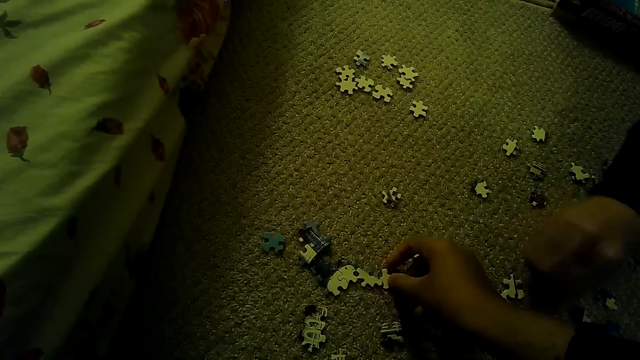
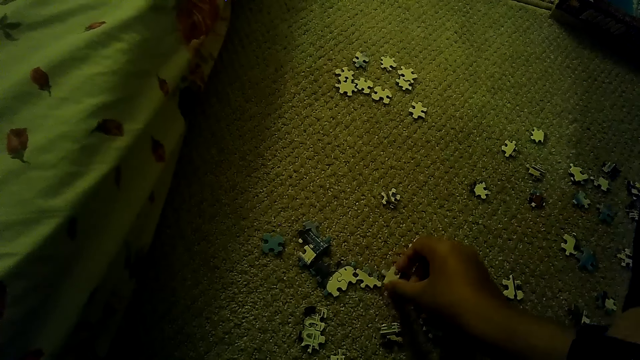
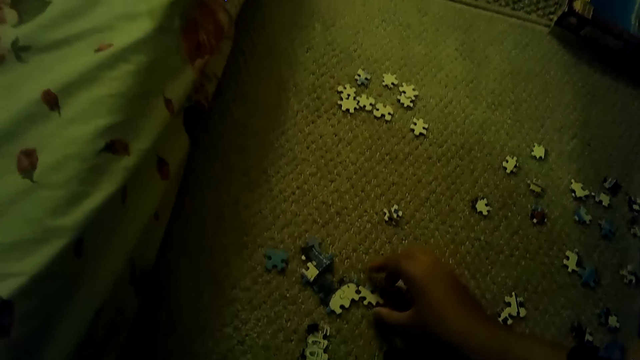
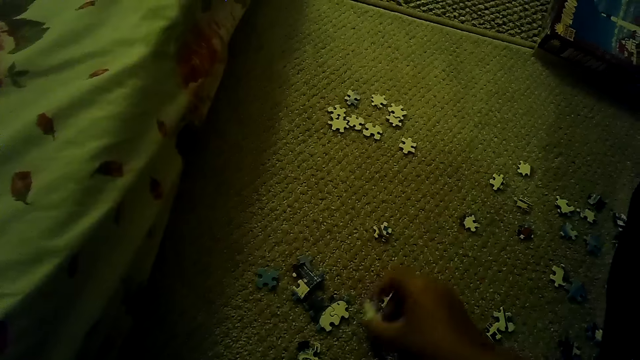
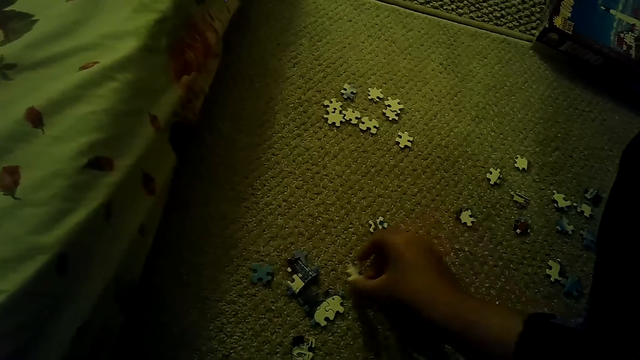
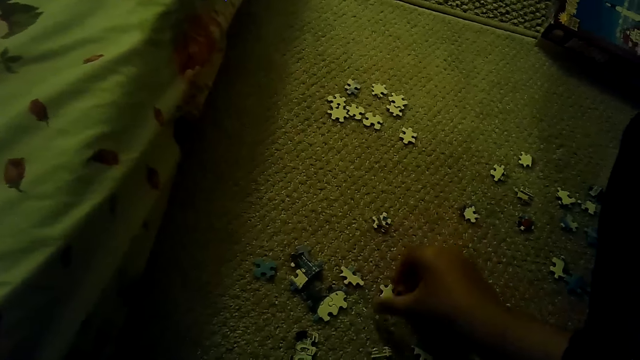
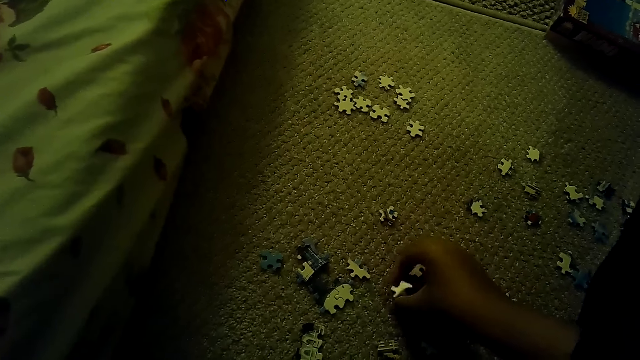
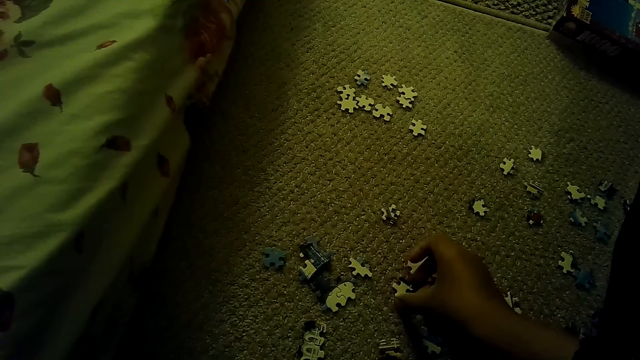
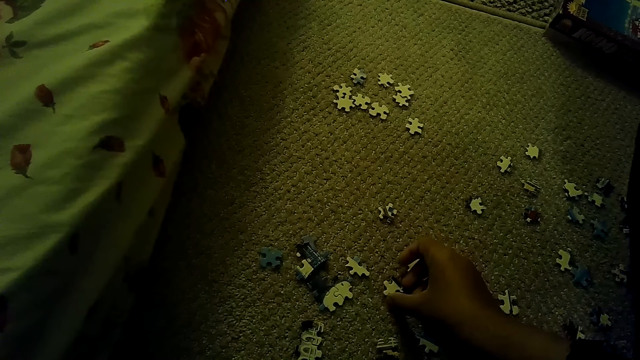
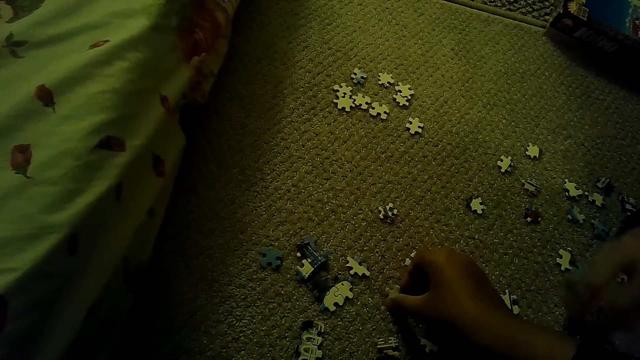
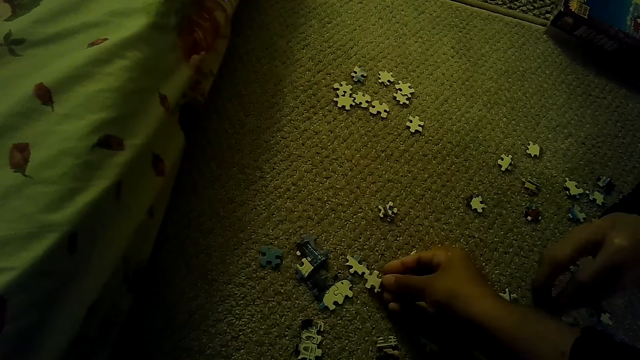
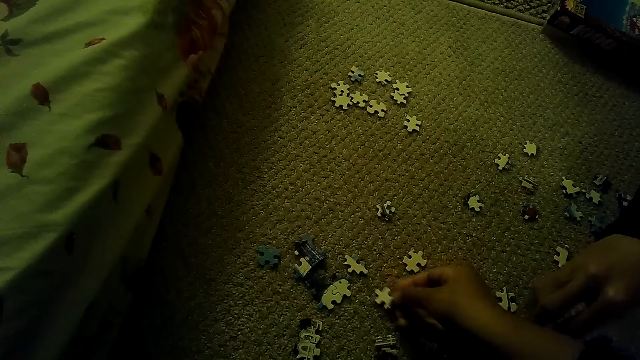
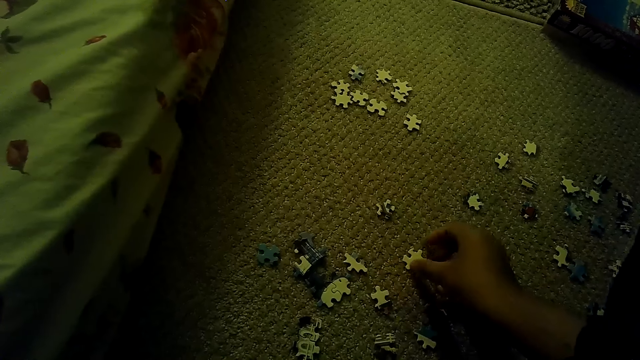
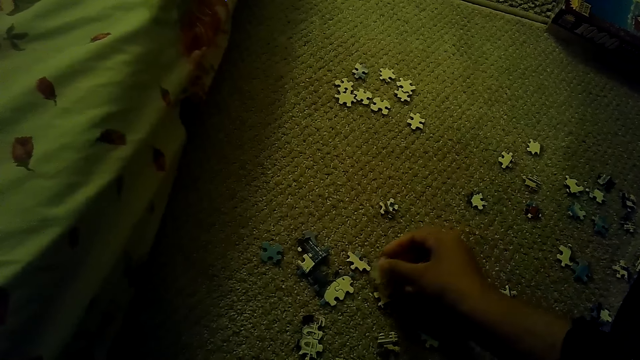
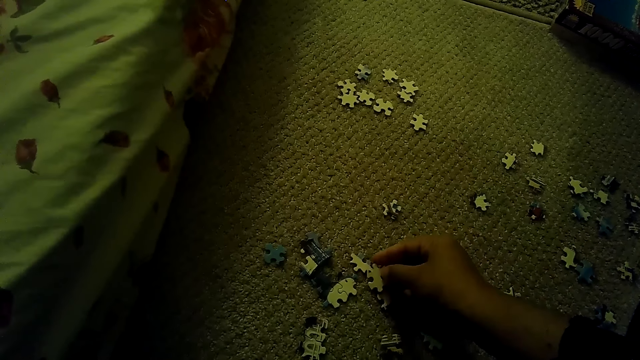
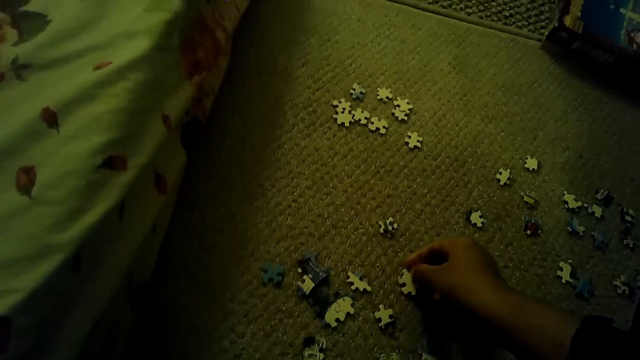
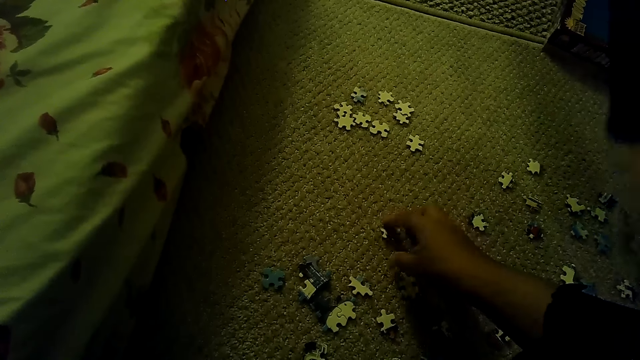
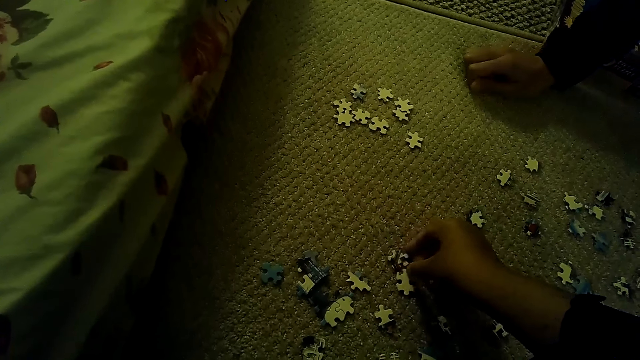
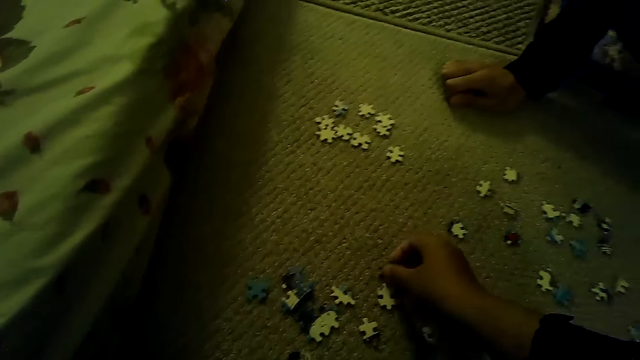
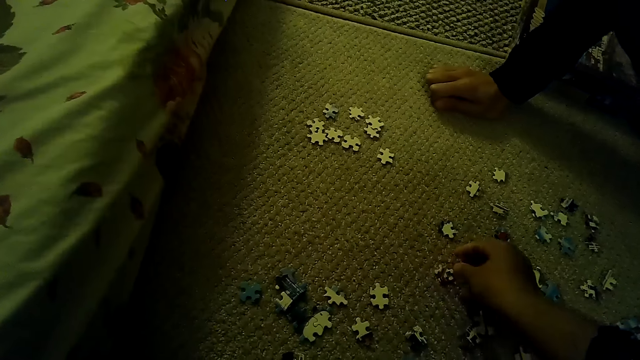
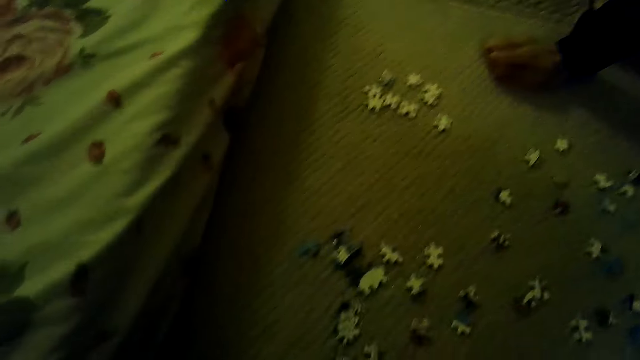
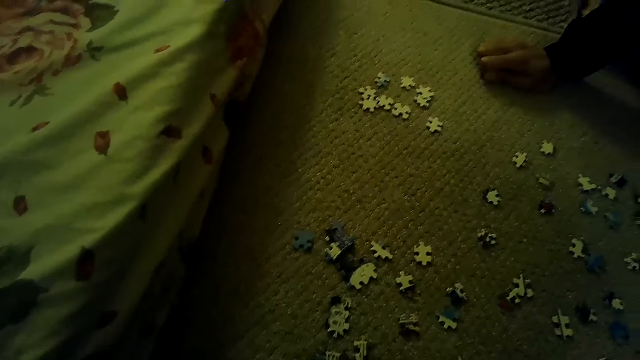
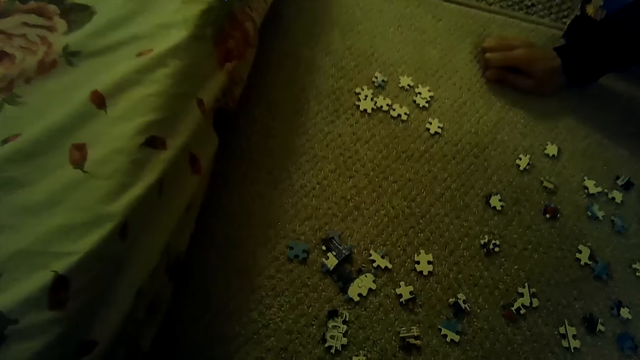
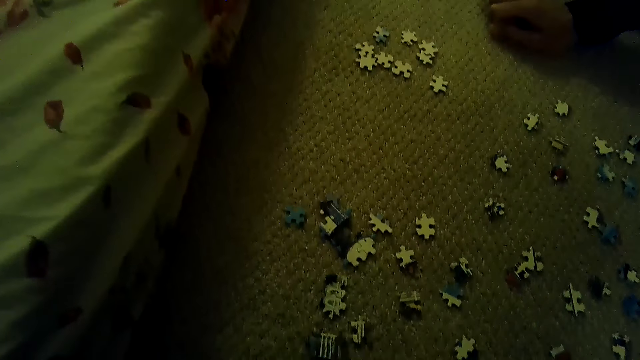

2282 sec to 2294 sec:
The camera wearer puts the puzzle piece down. They fix the puzzle piece. They pick the puzzle piece. A person touches the floor. The camera wearer puts the puzzle piece down.

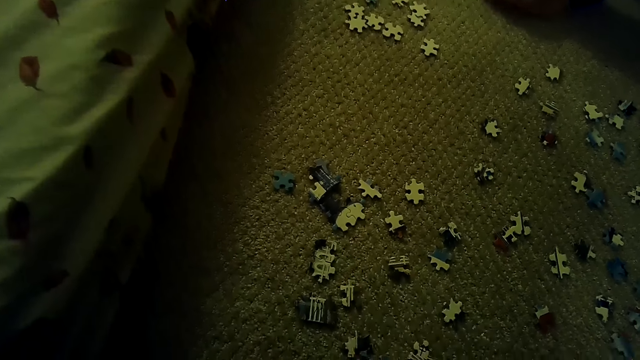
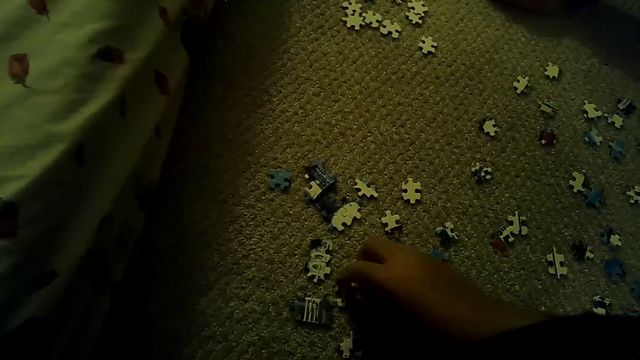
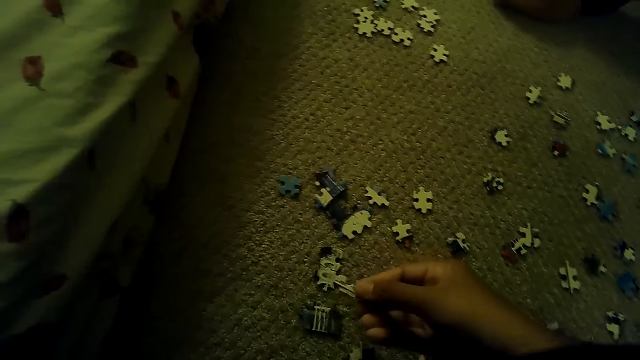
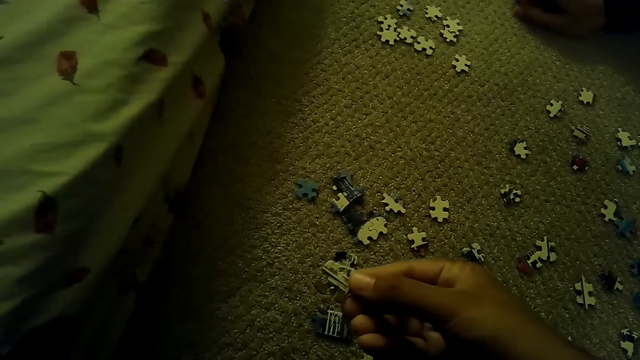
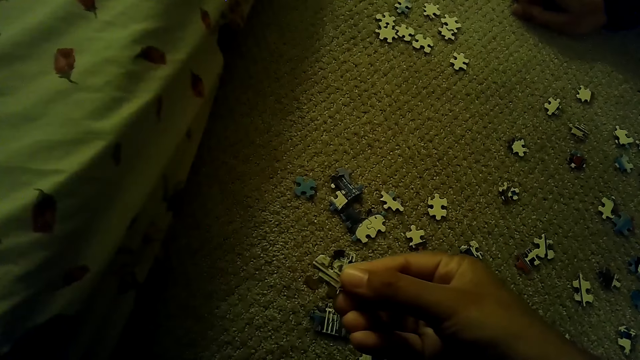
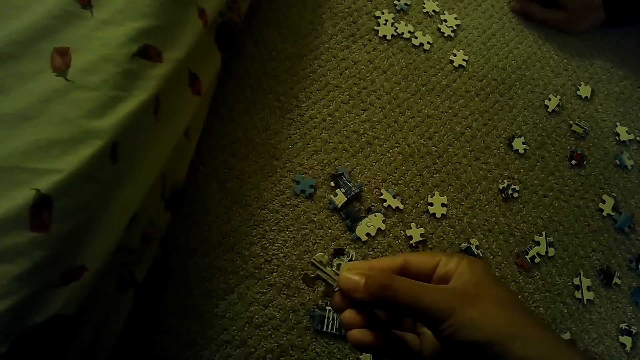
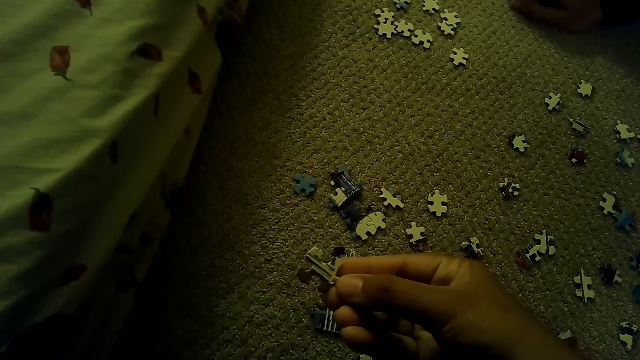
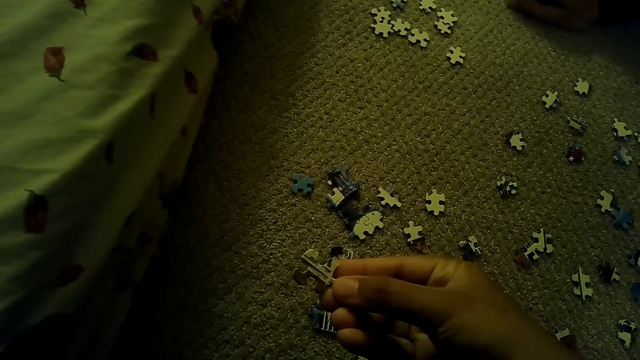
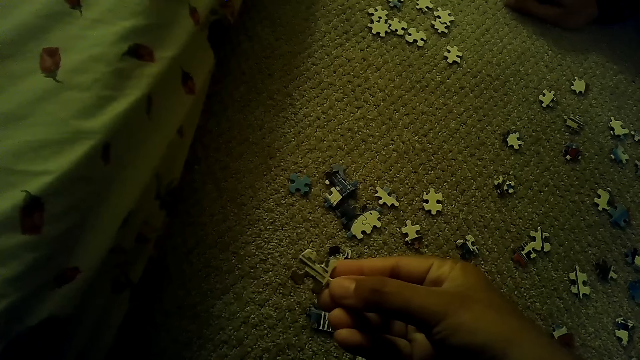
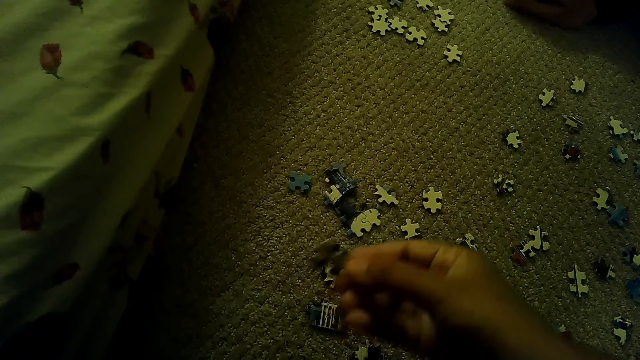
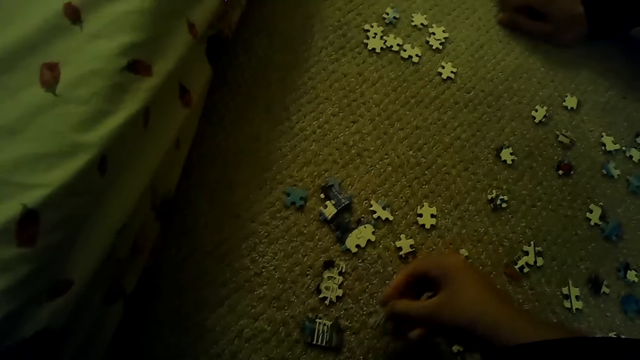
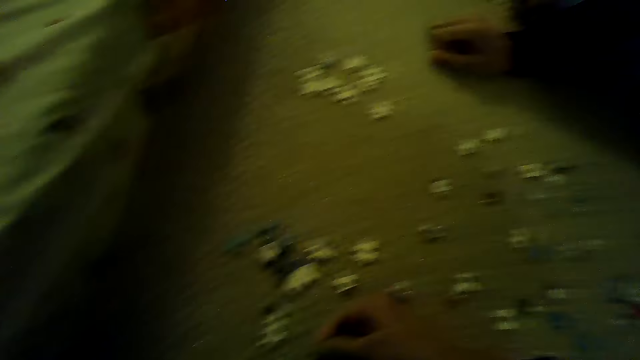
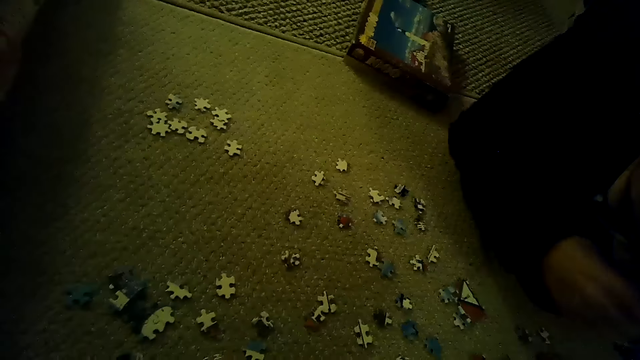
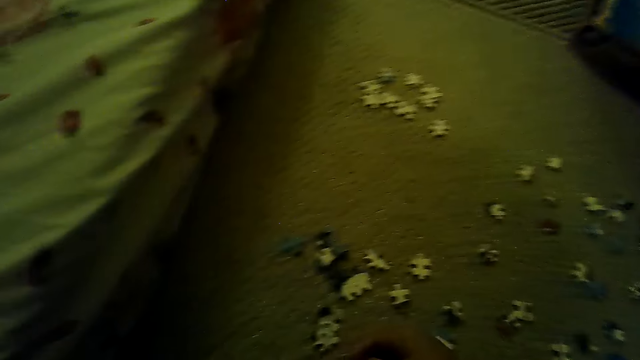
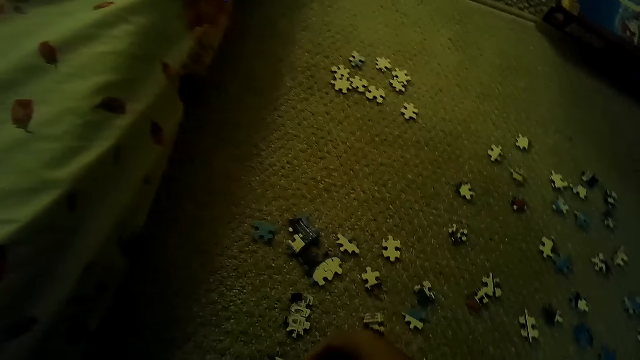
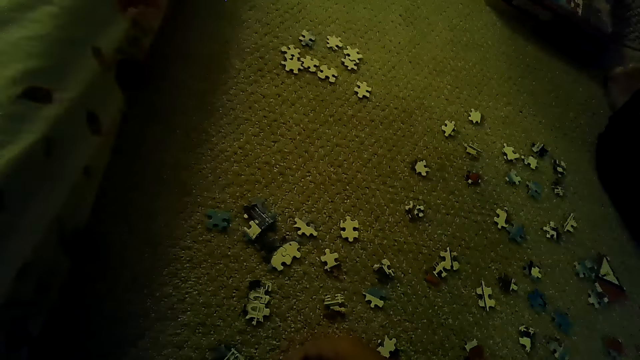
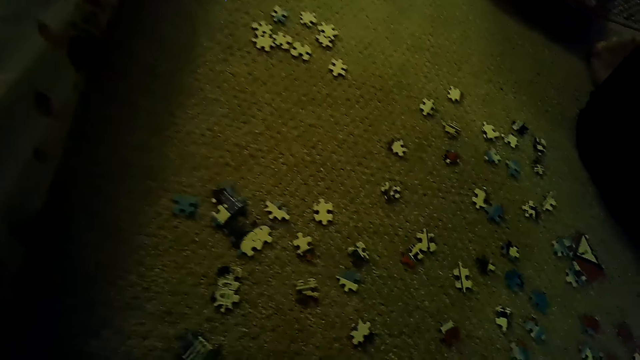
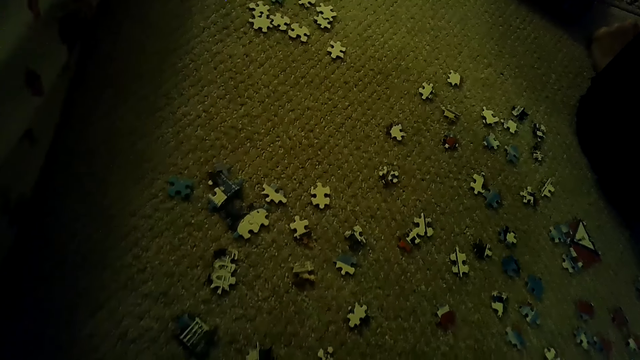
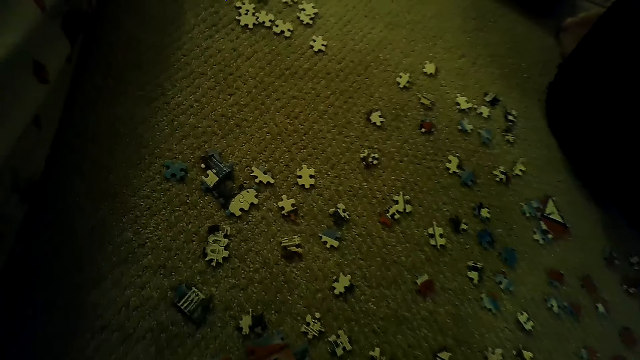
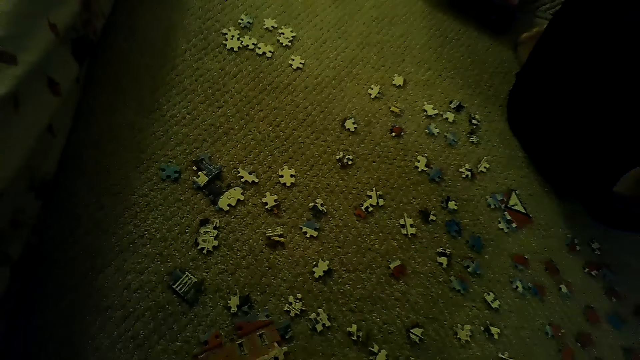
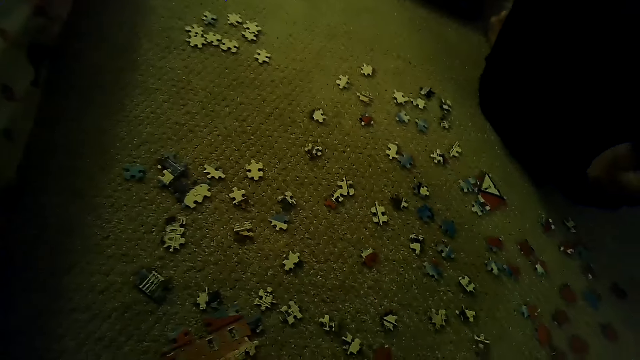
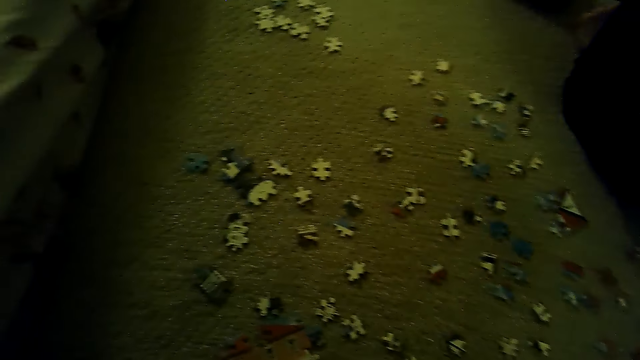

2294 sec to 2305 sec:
The camera wearer picks the puzzle piece. They play the jigsaw puzzle. They look at the puzzle piece. They fix the puzzle piece.
